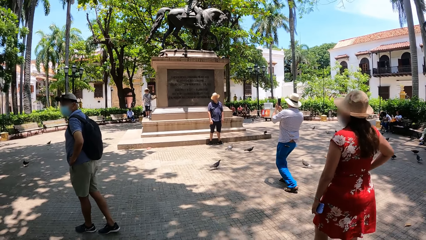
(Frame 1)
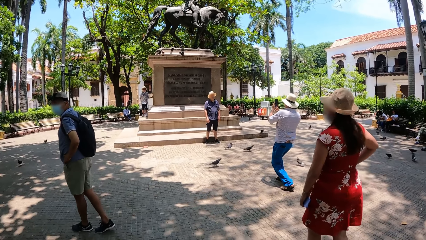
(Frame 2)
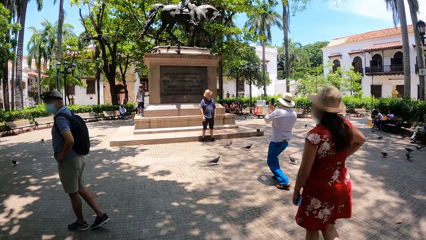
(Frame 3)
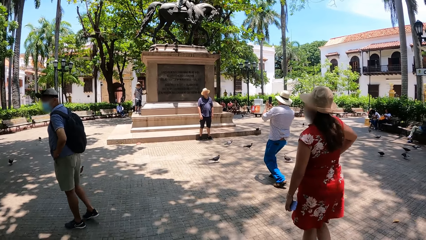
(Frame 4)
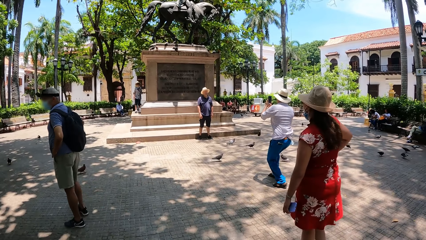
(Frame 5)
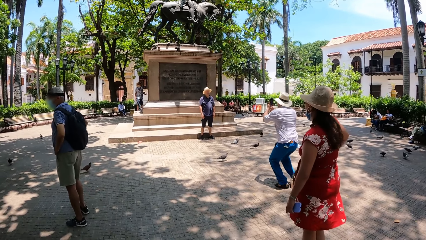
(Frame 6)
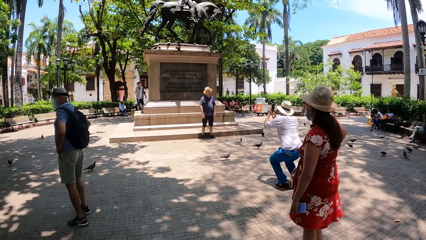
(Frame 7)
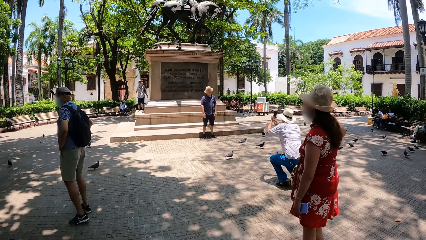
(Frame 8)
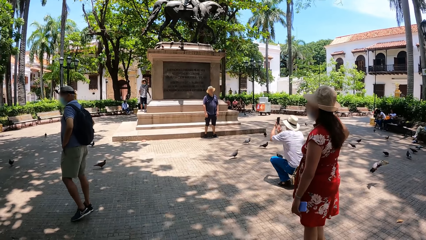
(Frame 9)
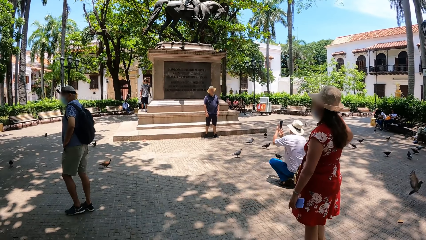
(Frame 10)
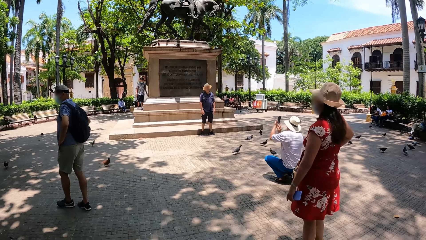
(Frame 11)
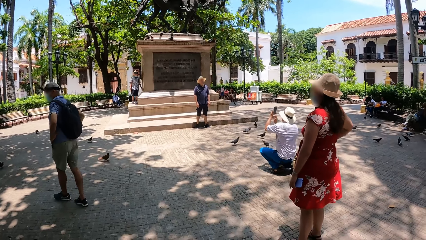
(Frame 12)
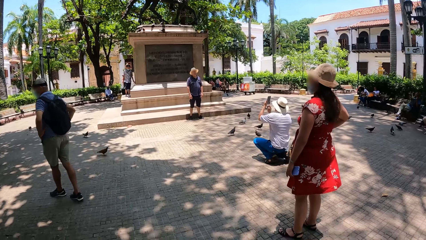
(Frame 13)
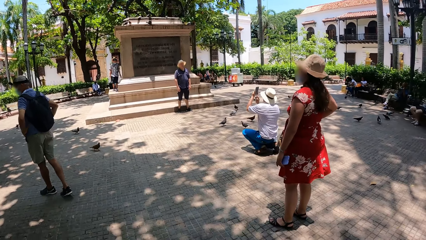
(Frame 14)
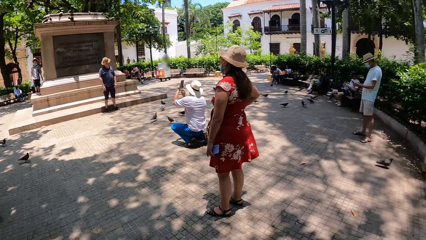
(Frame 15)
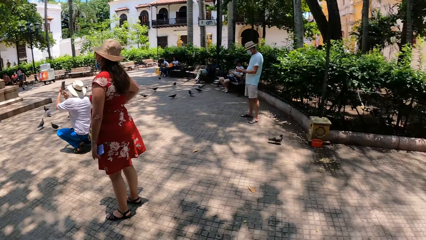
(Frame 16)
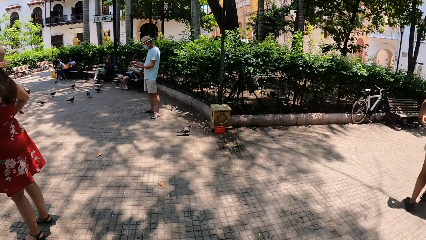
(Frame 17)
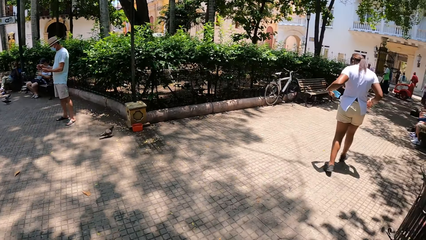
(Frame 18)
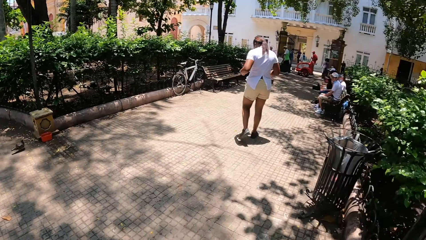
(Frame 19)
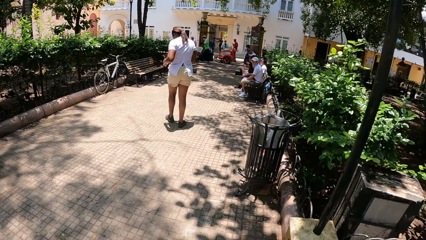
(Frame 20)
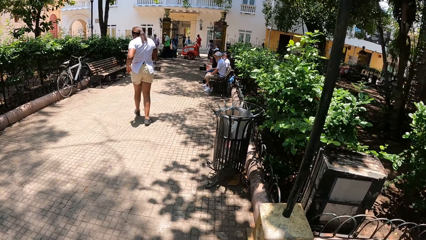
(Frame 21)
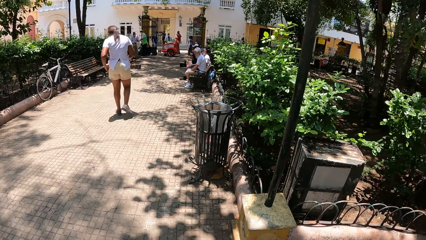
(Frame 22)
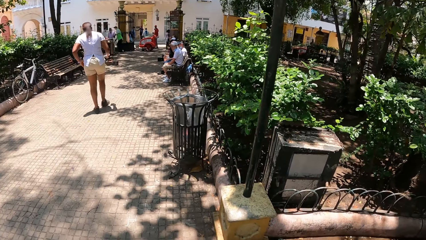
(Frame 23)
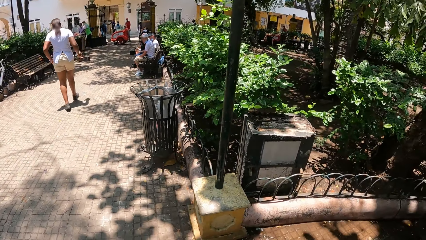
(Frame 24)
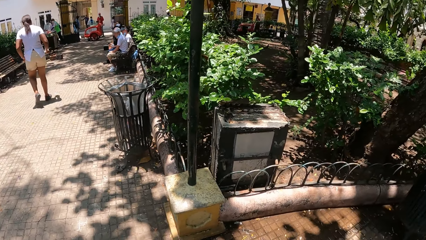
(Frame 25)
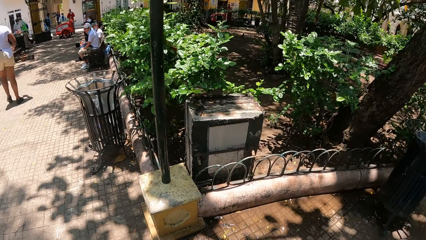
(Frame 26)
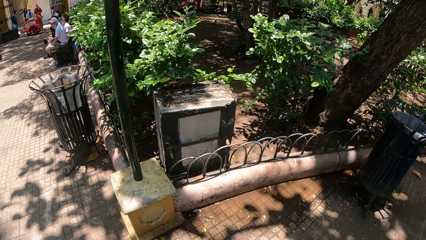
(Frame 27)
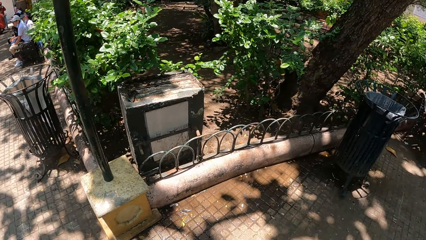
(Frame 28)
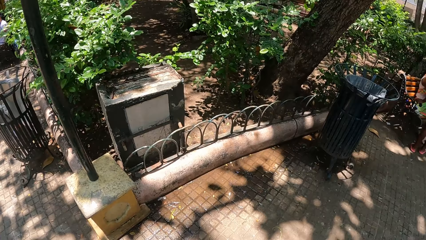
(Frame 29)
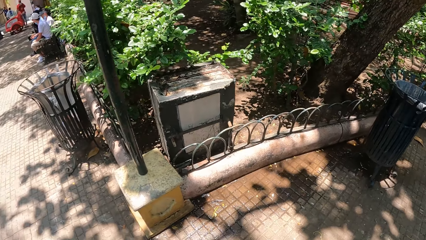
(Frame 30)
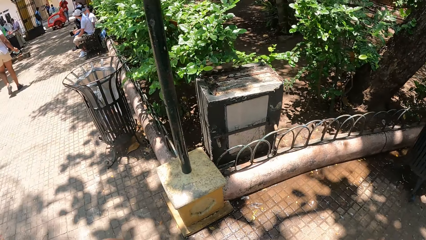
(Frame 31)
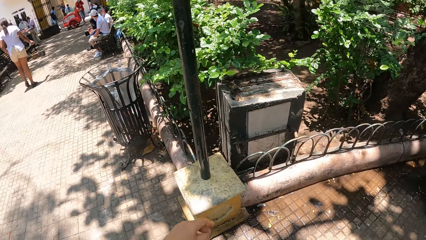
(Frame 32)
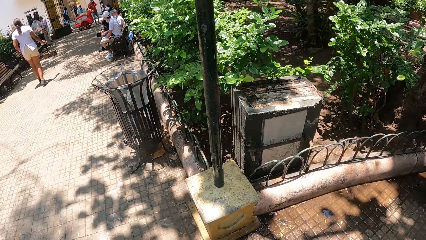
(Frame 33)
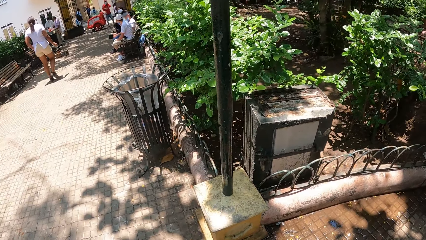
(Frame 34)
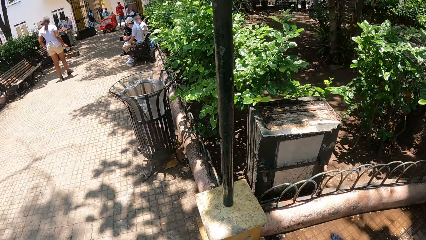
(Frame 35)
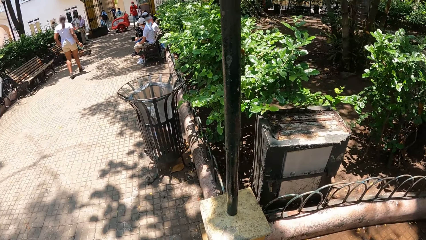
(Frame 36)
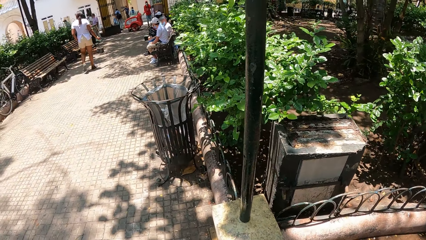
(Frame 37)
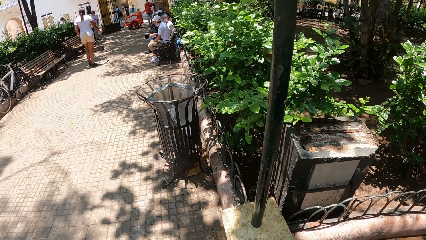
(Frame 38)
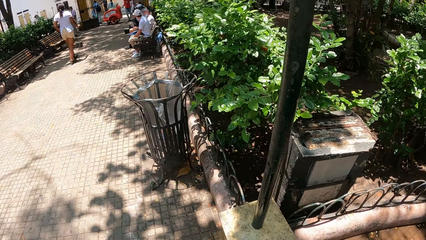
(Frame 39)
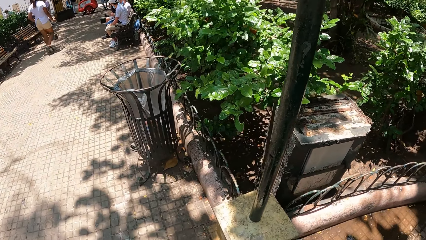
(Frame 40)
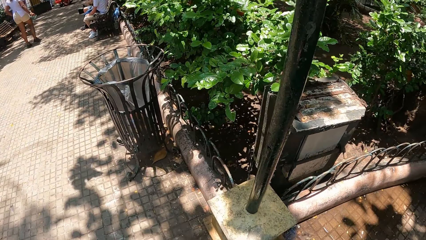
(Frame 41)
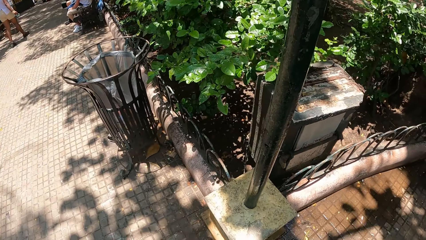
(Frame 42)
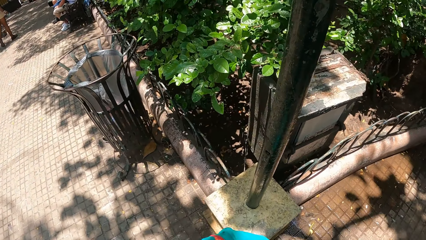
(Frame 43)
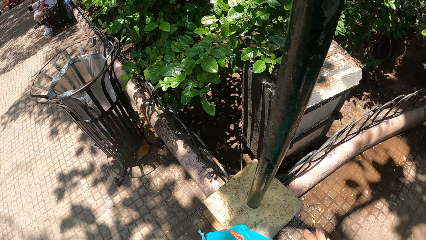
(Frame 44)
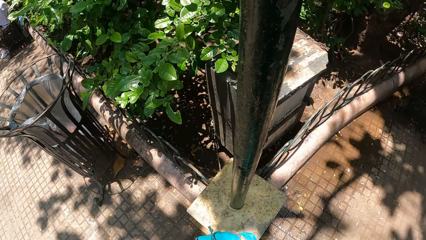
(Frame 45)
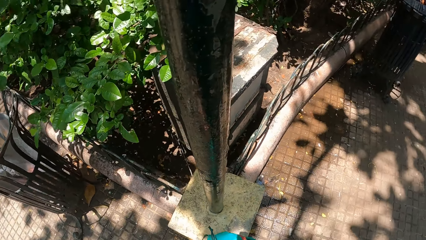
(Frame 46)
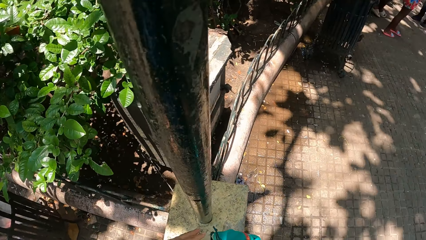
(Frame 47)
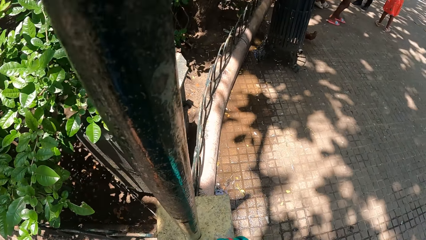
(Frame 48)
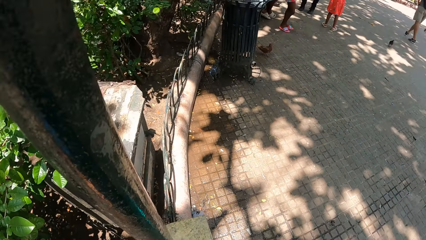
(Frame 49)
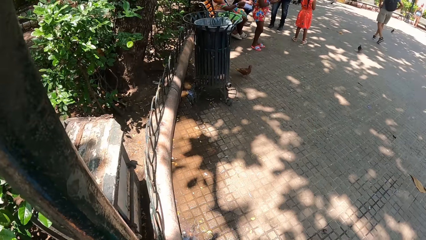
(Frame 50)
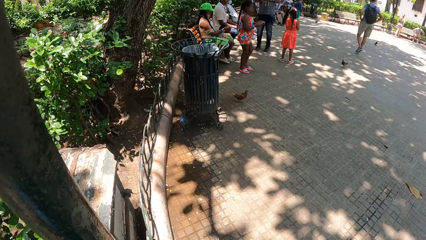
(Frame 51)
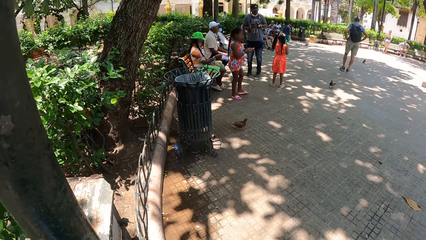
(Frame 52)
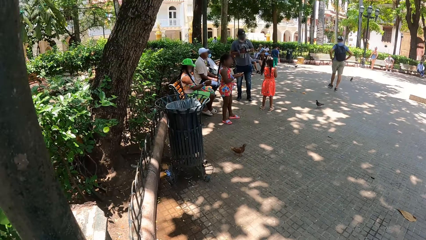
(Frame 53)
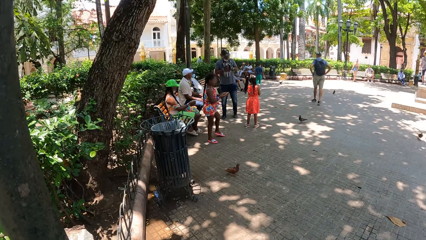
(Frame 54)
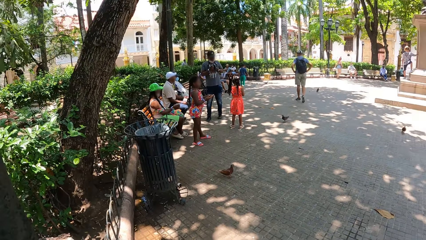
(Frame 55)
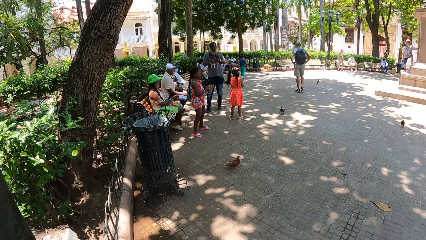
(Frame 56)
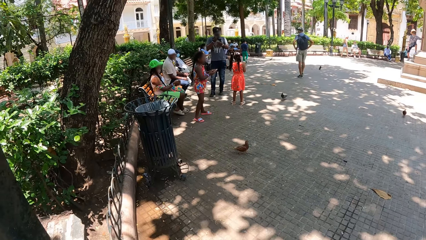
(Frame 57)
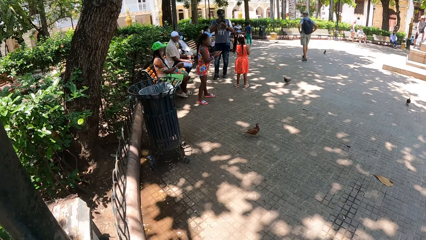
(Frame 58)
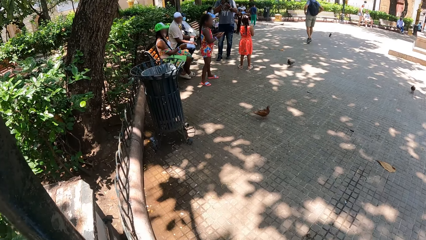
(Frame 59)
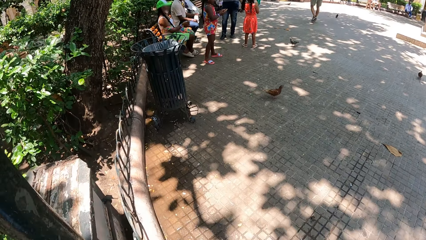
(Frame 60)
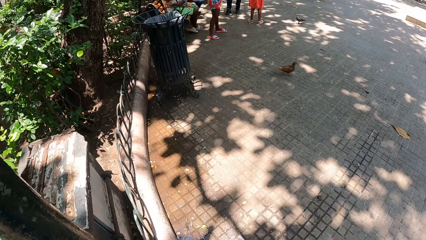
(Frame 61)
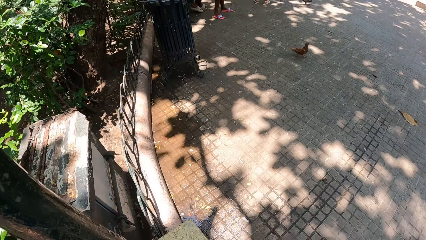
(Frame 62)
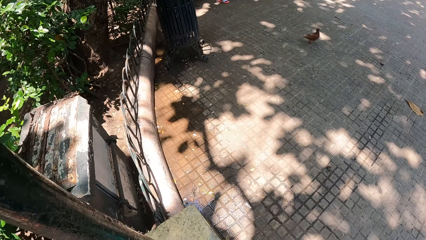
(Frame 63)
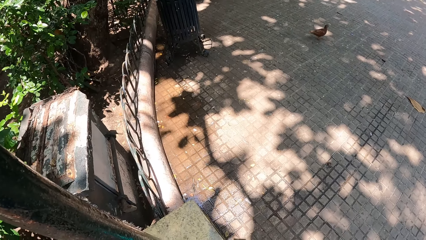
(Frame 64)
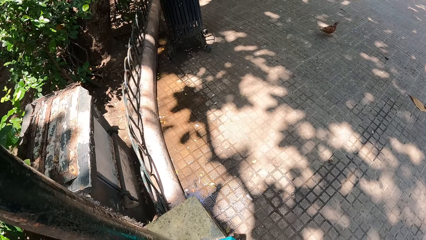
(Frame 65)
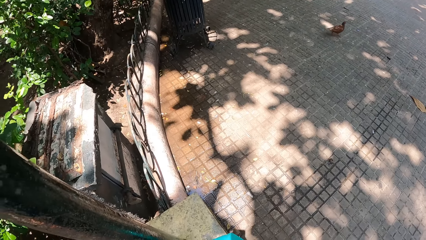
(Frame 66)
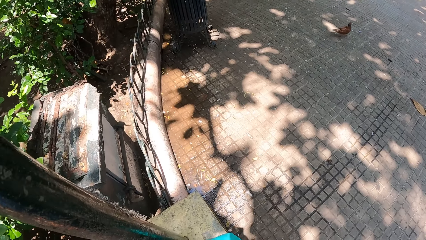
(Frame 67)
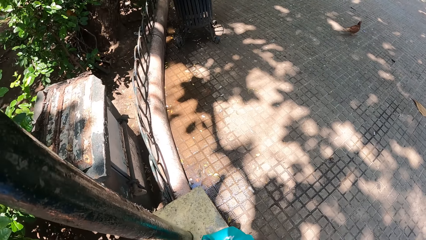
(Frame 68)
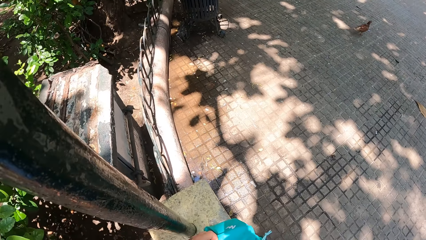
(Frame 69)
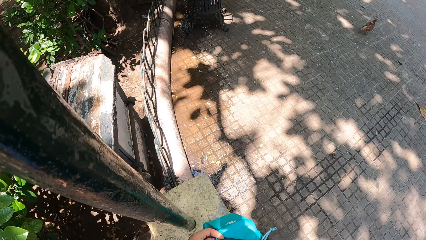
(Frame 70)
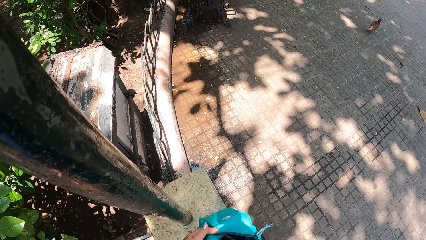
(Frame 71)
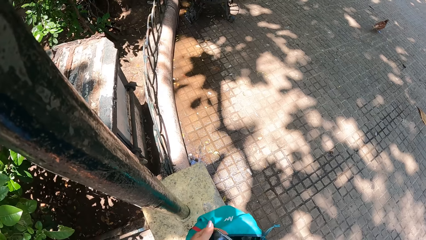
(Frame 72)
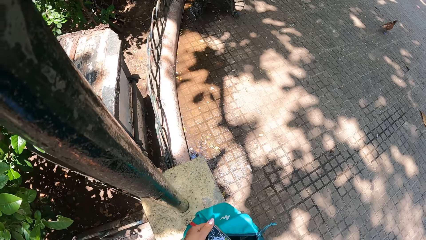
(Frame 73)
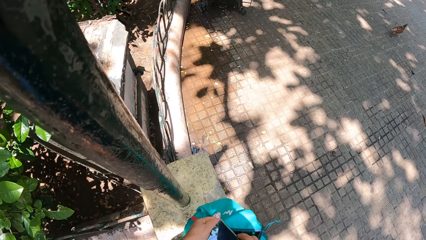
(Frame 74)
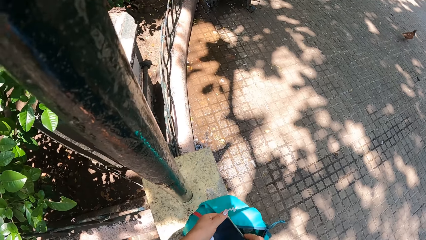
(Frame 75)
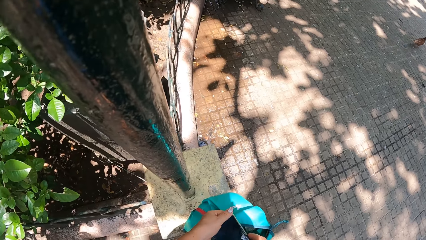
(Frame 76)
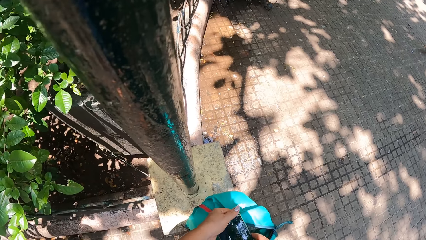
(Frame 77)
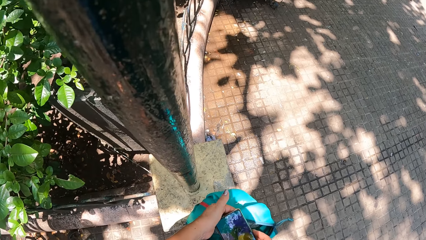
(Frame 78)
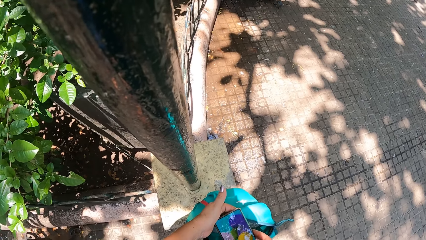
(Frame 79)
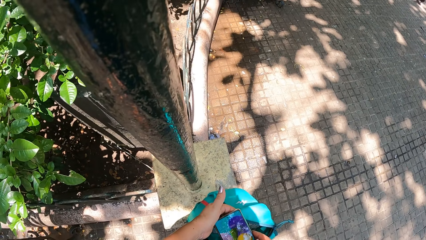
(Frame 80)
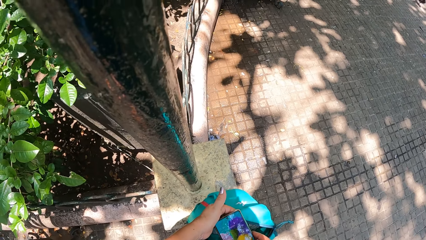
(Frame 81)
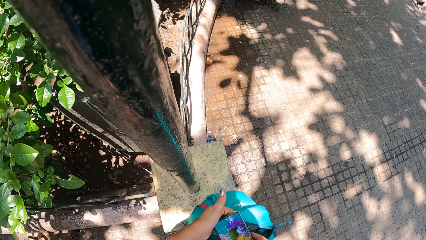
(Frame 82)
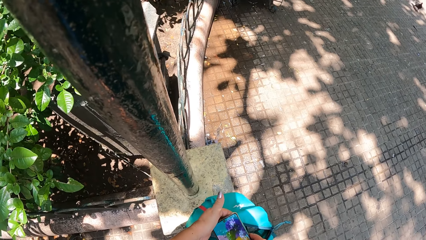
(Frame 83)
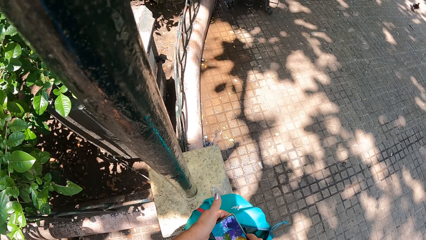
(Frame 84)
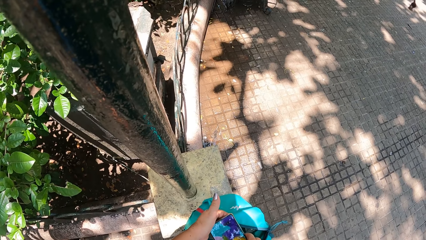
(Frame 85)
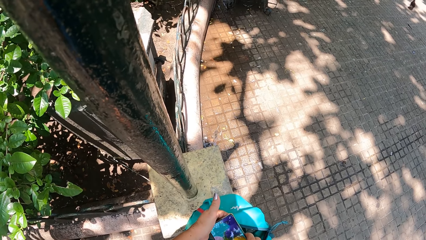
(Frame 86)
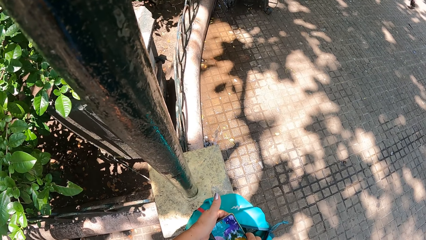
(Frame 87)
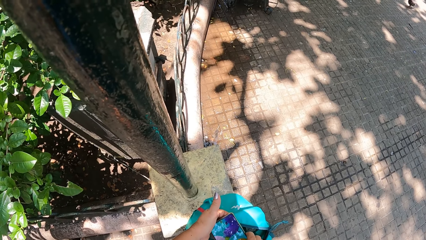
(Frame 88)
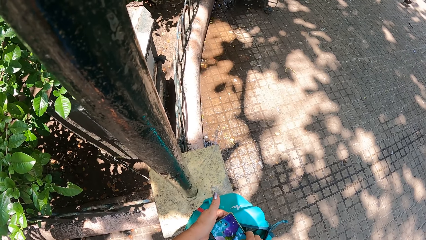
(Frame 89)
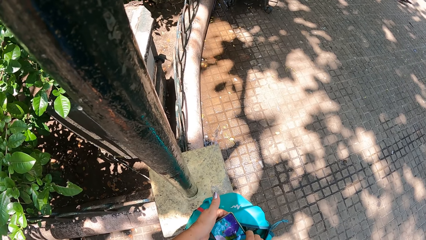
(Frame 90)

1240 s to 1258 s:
A person squats. The camera wearer looks around. Another person moves around. A third person moves around. The camera wearer holds the phone. They operate the phone.
